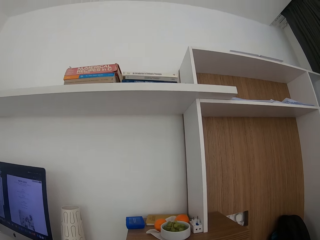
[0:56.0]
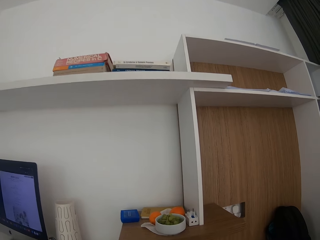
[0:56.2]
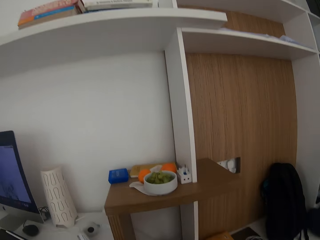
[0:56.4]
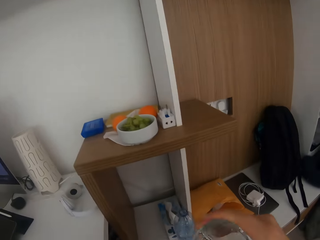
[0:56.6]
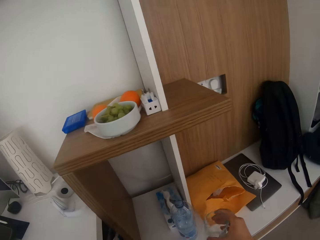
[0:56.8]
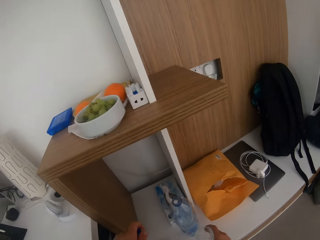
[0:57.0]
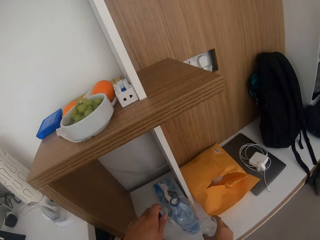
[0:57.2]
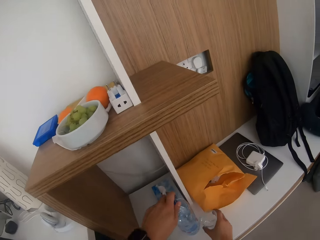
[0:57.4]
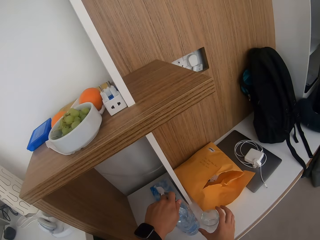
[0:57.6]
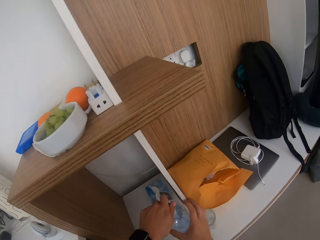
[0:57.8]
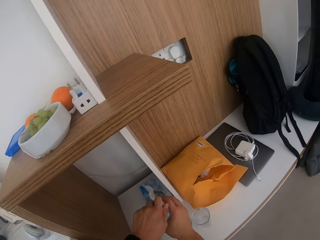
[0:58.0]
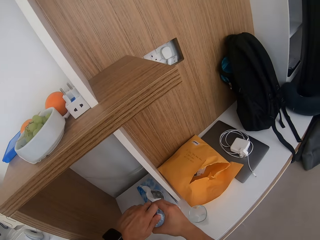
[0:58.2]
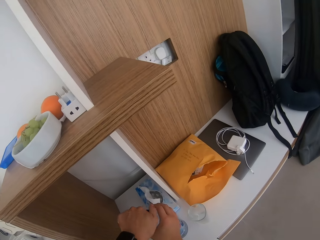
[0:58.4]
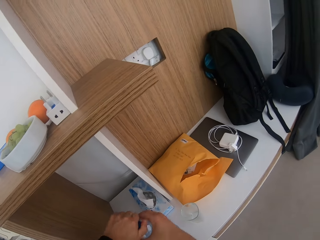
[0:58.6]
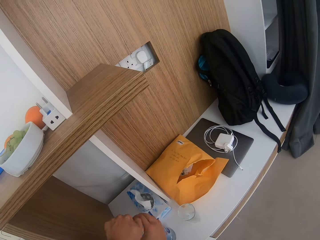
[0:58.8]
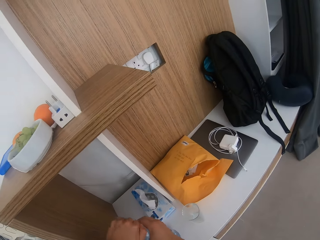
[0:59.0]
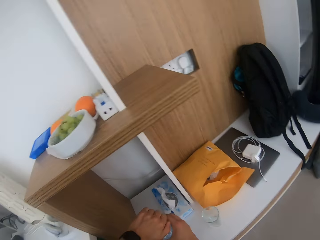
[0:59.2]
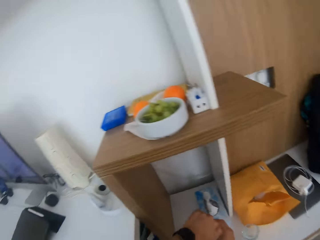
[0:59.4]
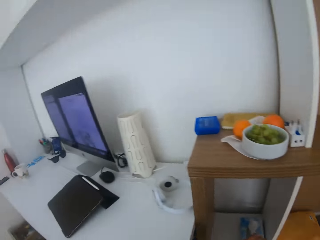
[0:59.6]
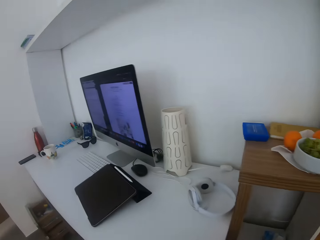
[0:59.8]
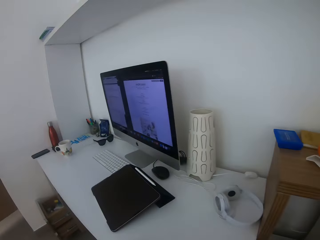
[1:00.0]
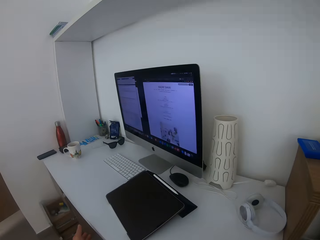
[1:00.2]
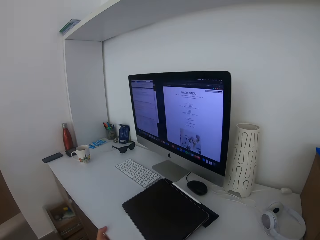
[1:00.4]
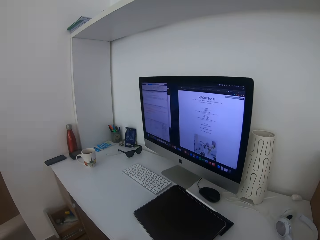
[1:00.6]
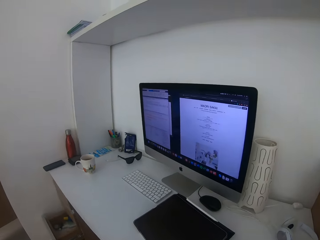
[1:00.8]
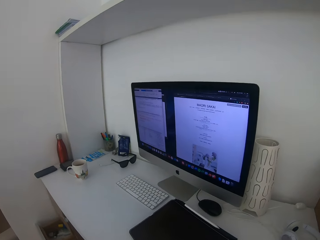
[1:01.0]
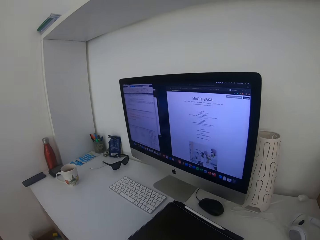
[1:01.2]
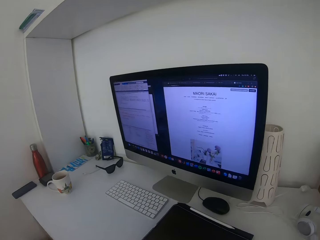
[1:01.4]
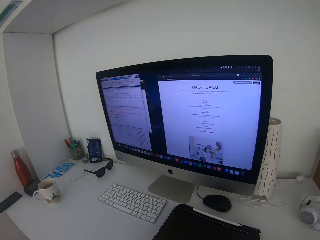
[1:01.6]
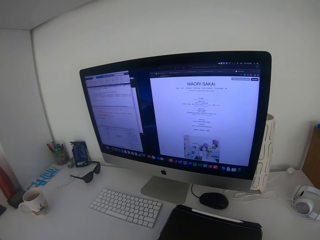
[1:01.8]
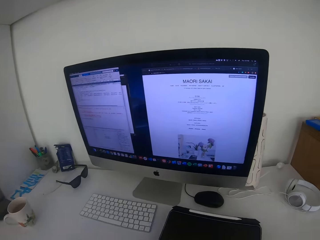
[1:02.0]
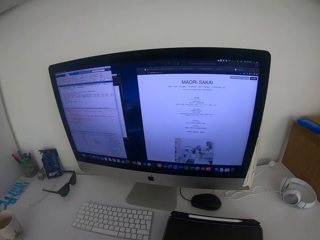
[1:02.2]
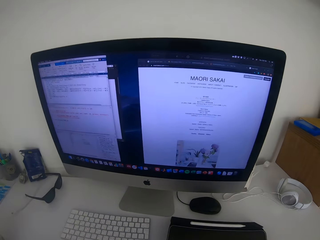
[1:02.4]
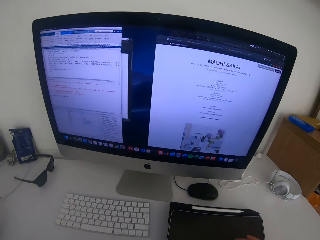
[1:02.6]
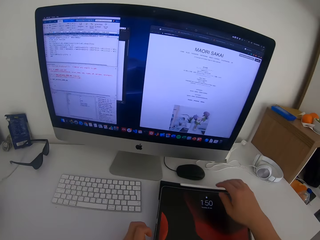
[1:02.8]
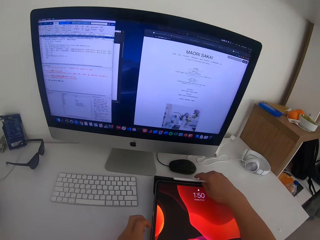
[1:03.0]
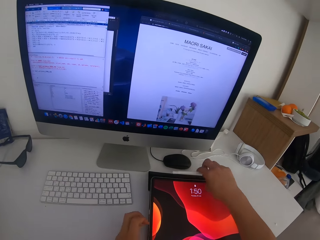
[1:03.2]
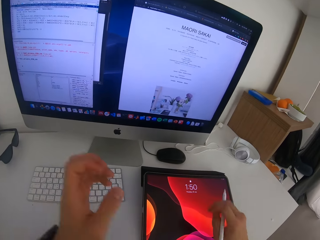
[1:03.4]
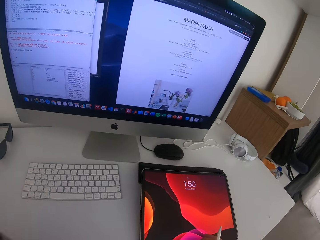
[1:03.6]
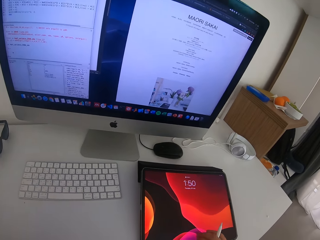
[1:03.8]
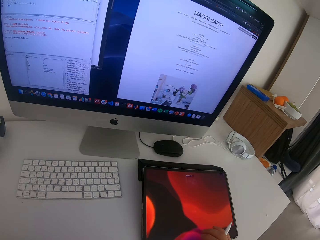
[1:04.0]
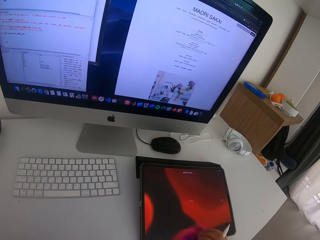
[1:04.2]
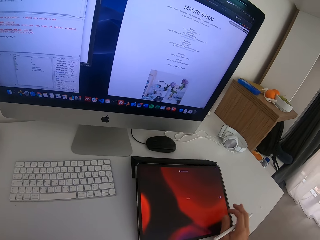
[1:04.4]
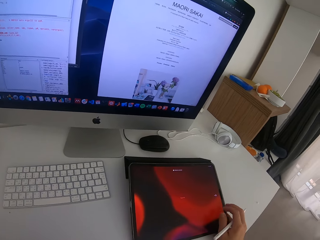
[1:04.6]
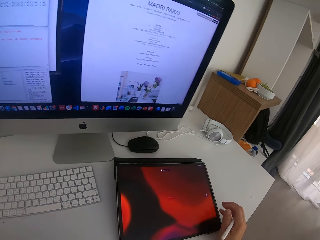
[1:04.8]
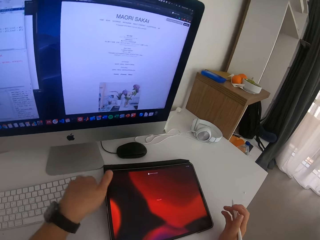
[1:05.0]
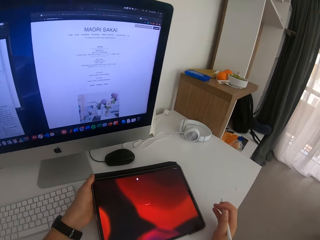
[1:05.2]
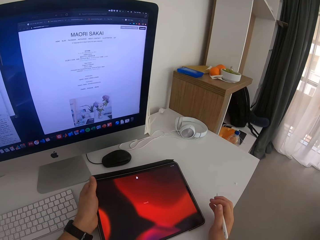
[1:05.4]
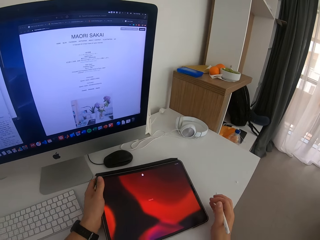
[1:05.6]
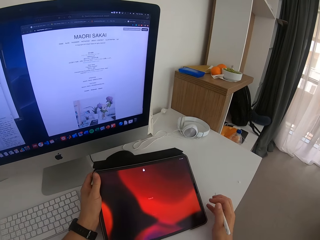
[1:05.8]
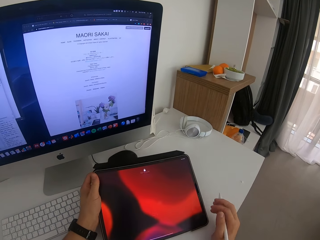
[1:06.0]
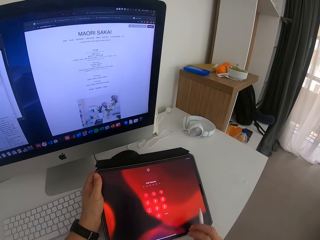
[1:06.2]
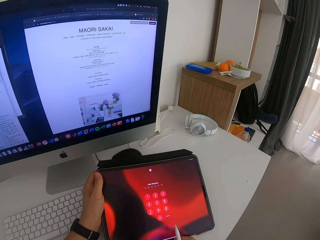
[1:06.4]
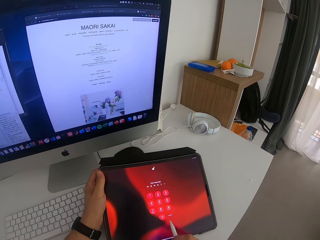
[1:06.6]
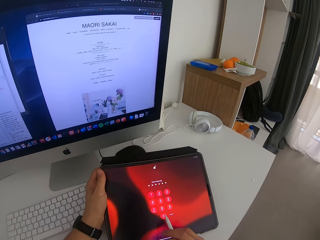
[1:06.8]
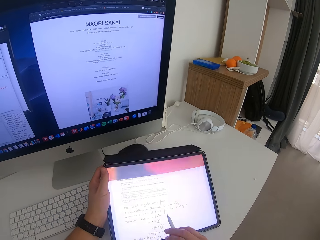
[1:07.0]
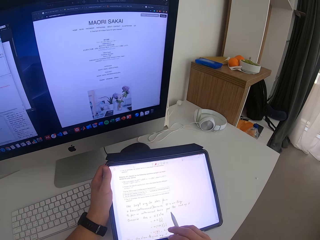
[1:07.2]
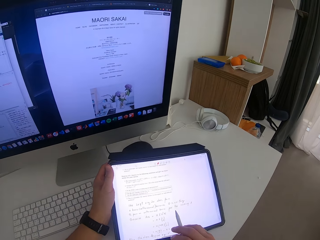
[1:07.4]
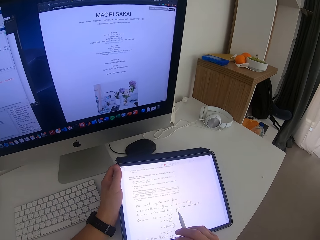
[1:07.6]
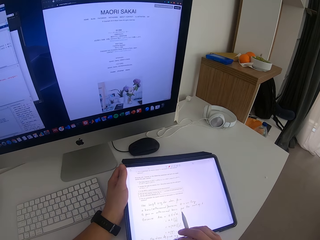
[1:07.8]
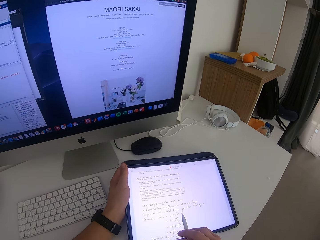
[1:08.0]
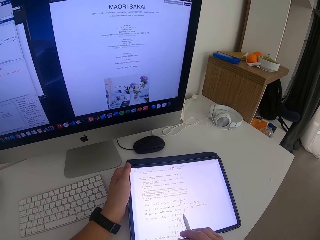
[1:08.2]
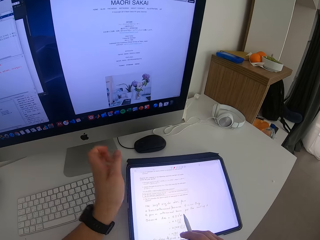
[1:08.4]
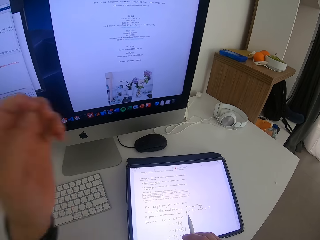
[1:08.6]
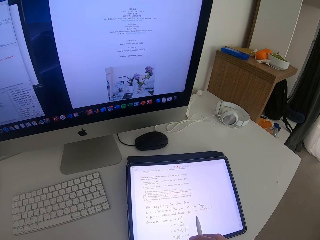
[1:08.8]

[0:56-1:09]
The camera wearer puts the glass on the shelf. They close the water bottle. They hold the bottle of water. They do something. They pick up a pen. They raise the left hand. They touch a tablet. They pick up the tablet. They hold the tablet. They scroll the tablet. They touch the tablet screen. They put the tablet on the desk. They look at the tablet screen.

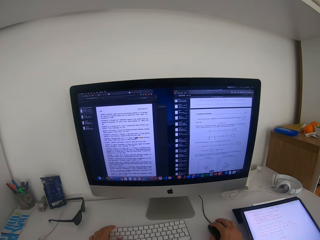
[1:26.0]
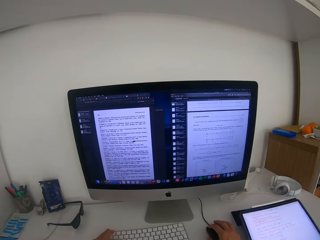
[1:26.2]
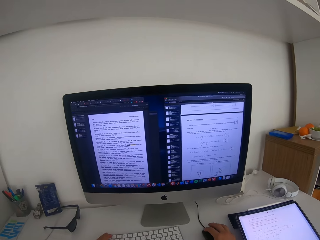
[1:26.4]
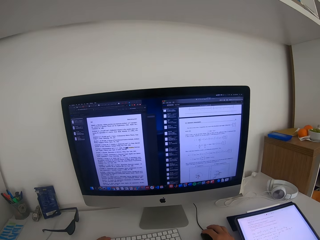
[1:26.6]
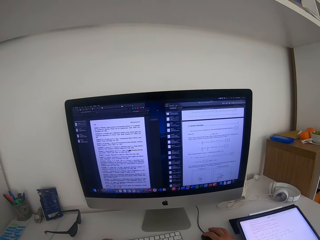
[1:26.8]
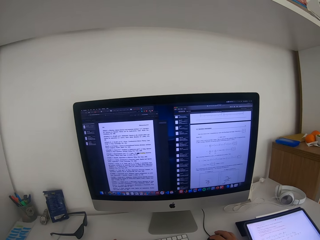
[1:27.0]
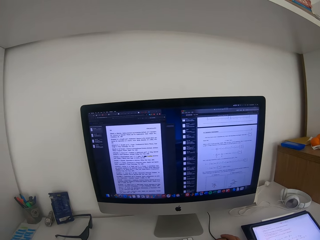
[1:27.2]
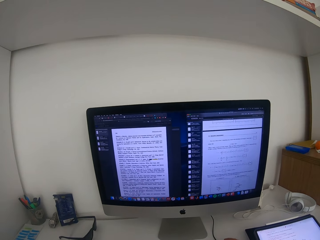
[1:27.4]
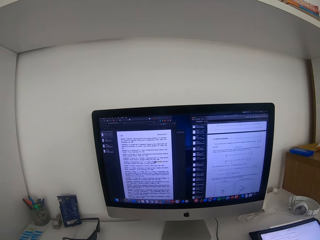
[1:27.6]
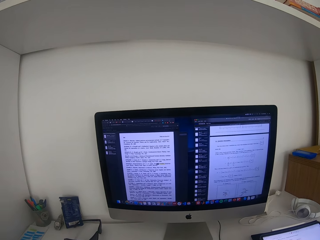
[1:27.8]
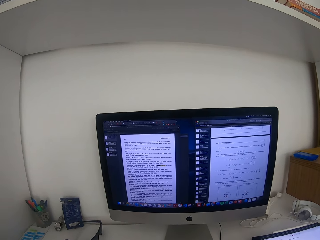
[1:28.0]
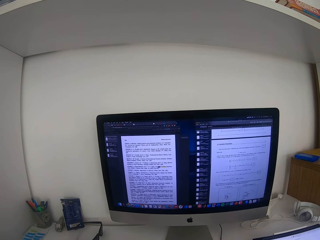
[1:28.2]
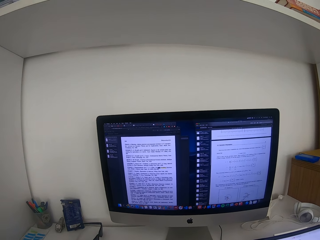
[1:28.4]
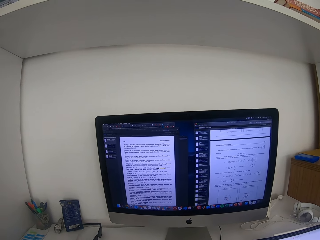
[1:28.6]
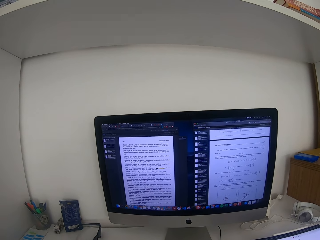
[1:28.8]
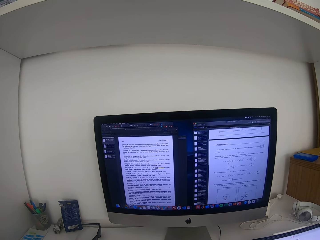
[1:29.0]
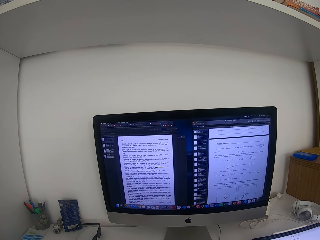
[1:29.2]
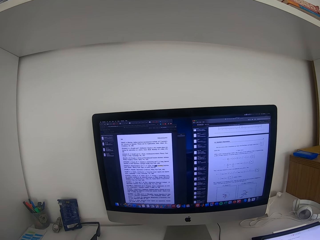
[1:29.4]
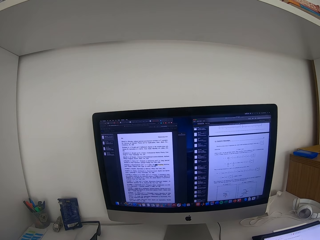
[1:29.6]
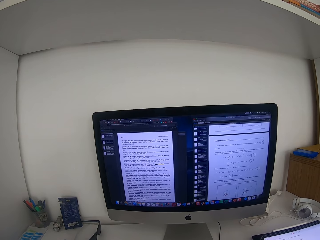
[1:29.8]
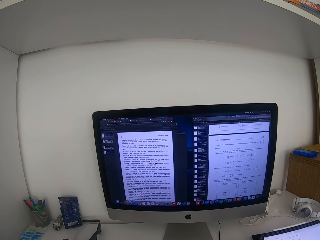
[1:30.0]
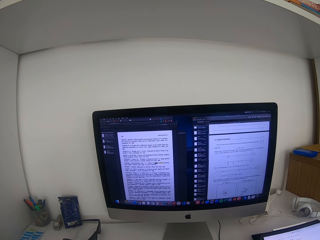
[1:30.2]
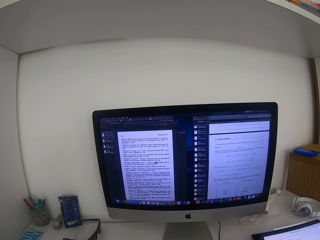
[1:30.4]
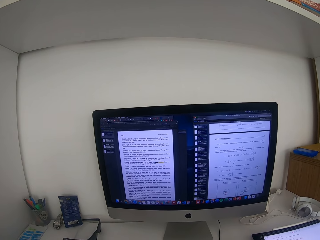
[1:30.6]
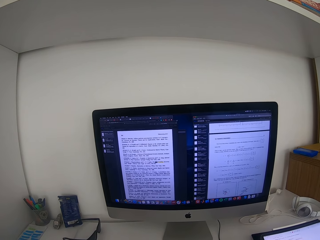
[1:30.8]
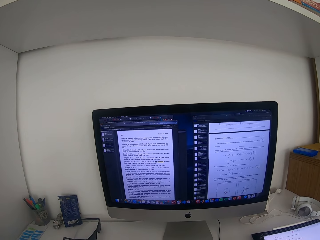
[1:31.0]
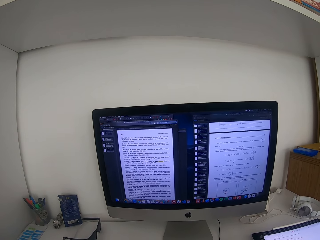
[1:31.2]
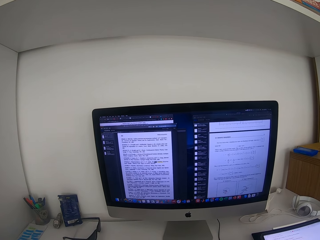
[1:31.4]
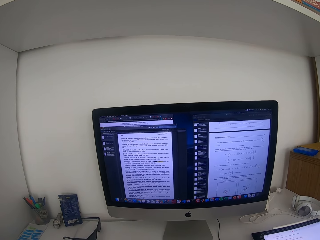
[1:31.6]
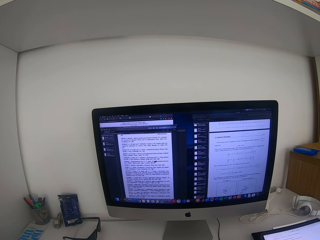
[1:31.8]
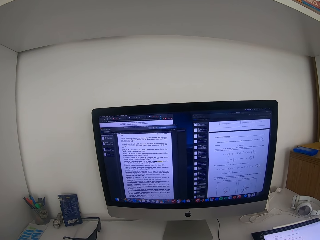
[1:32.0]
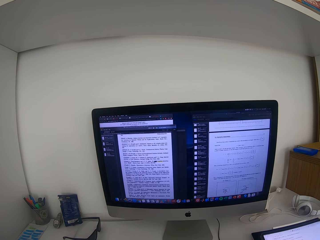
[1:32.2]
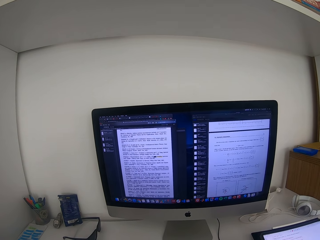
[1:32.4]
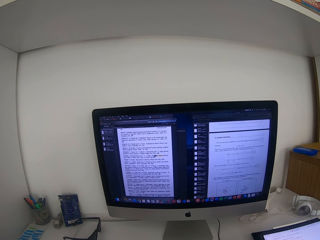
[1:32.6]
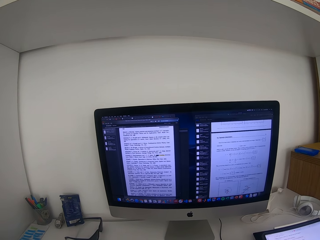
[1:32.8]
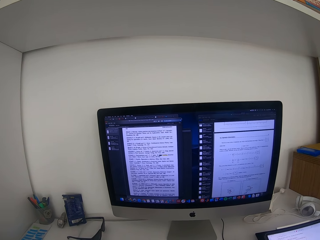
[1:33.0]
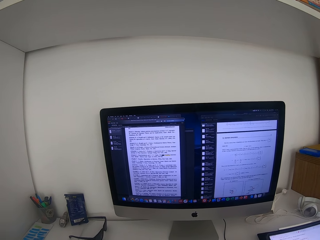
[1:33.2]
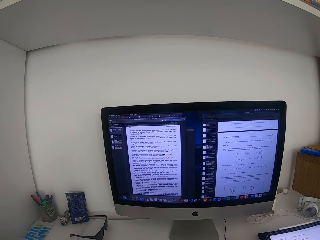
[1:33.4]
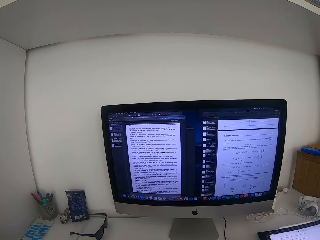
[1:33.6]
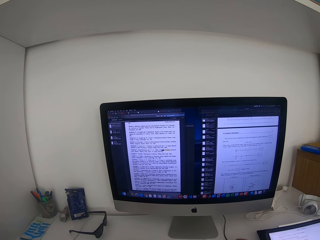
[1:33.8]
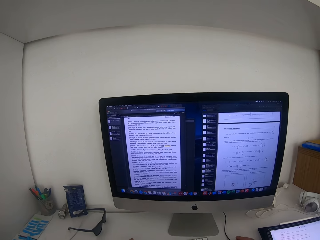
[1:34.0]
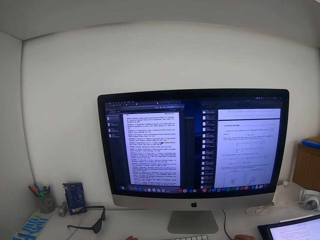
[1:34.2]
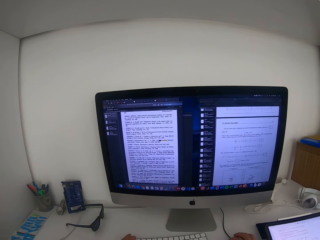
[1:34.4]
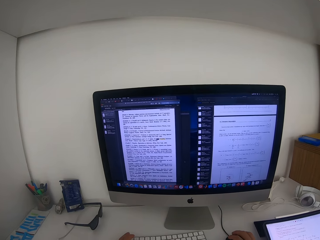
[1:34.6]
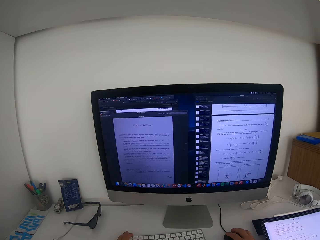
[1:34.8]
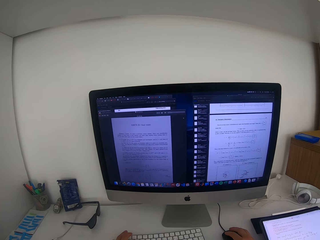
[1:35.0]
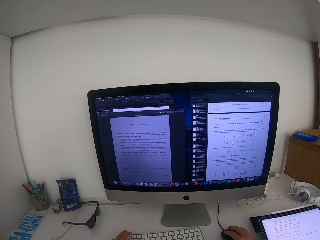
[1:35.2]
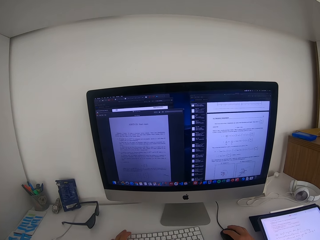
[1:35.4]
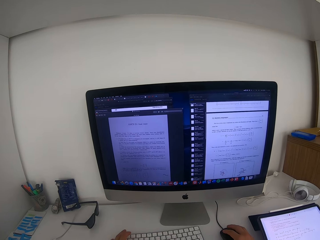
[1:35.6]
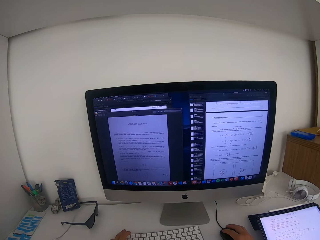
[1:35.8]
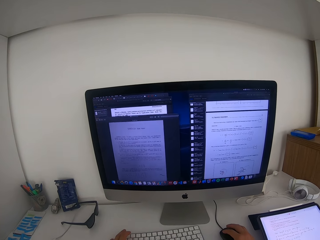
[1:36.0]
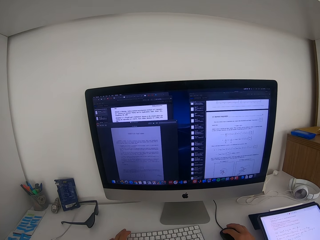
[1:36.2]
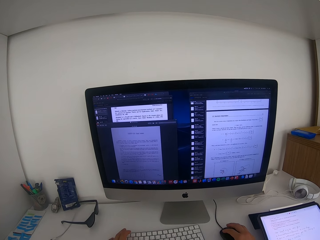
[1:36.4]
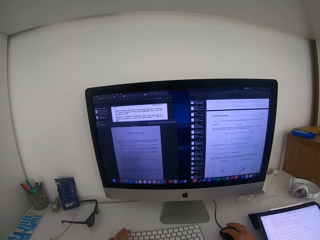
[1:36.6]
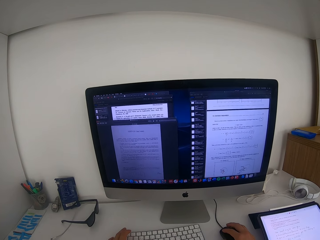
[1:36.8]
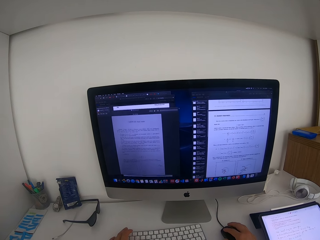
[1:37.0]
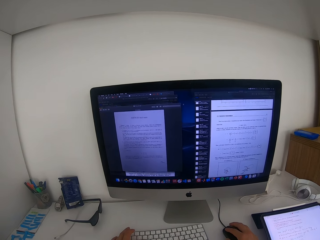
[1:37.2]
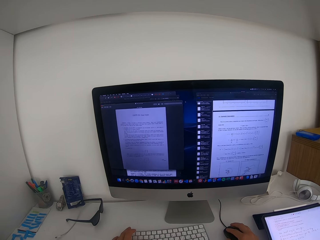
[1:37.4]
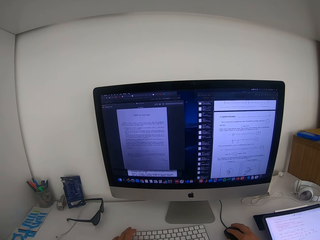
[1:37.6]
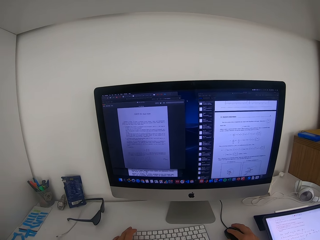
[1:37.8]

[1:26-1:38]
The camera wearer types. They look at the monitor screen. They hold a mouse.
